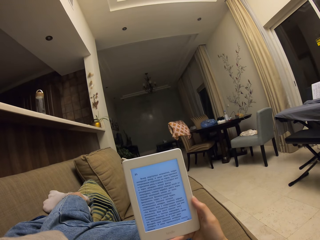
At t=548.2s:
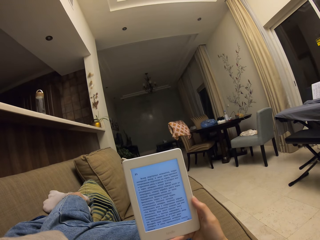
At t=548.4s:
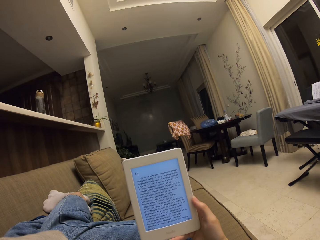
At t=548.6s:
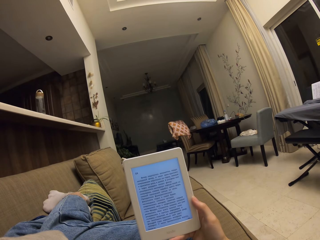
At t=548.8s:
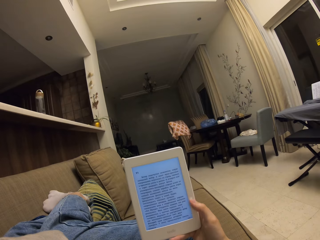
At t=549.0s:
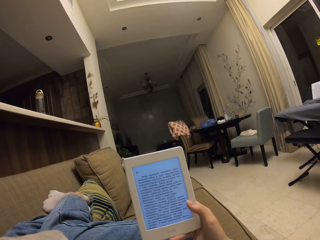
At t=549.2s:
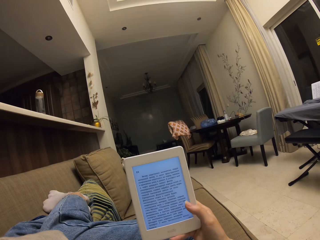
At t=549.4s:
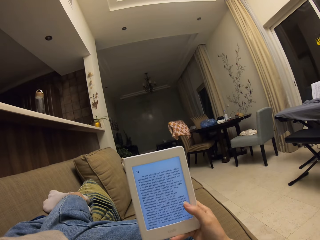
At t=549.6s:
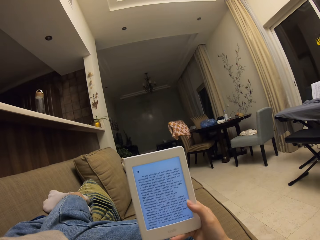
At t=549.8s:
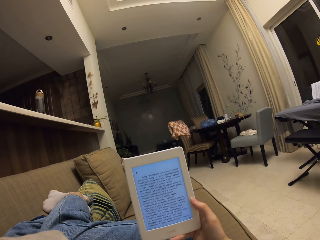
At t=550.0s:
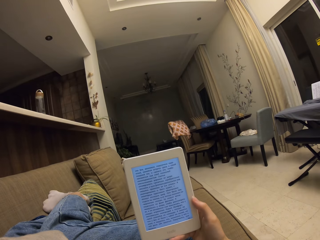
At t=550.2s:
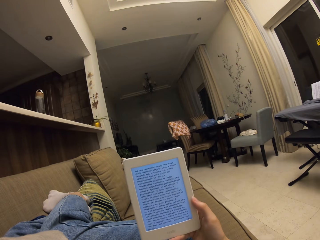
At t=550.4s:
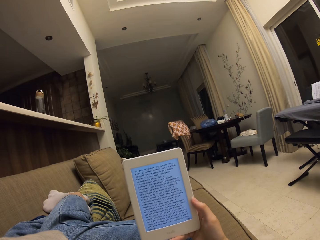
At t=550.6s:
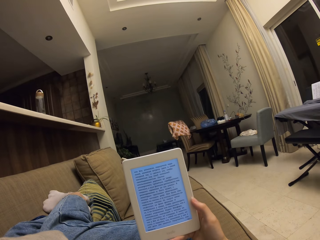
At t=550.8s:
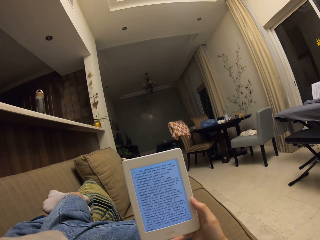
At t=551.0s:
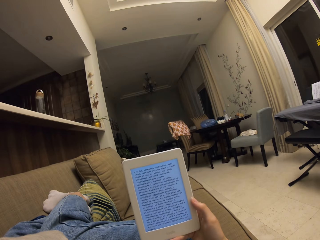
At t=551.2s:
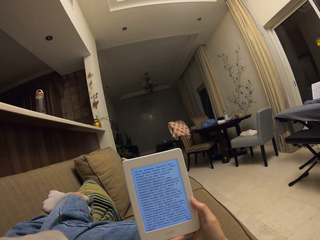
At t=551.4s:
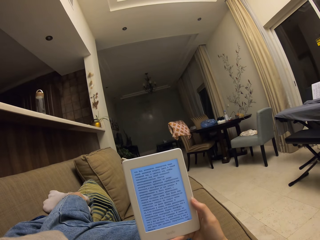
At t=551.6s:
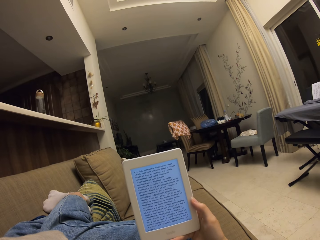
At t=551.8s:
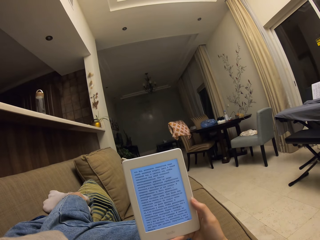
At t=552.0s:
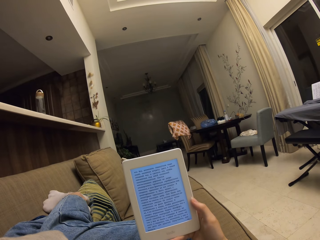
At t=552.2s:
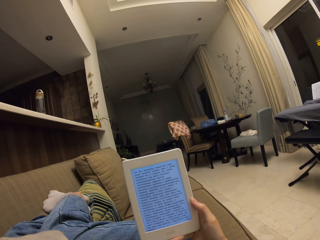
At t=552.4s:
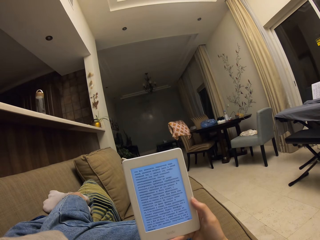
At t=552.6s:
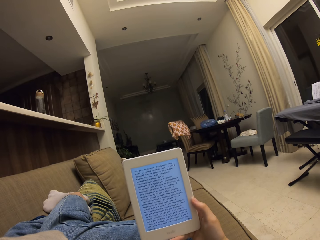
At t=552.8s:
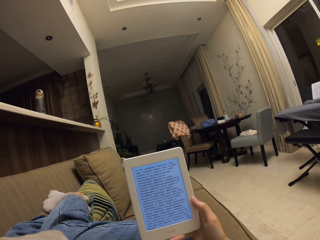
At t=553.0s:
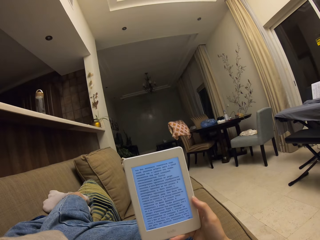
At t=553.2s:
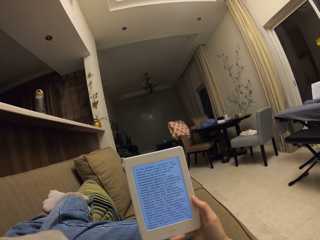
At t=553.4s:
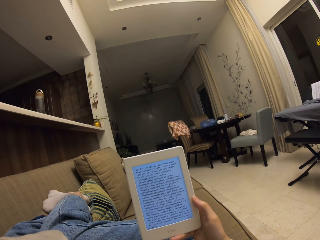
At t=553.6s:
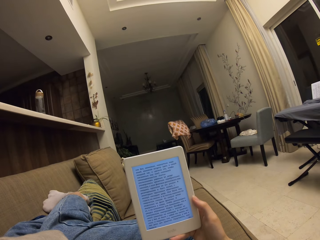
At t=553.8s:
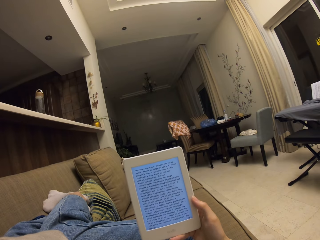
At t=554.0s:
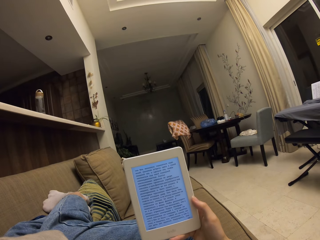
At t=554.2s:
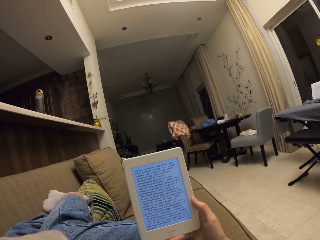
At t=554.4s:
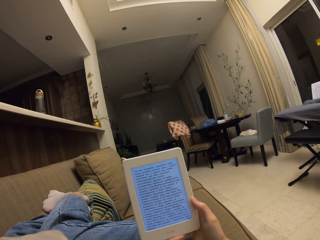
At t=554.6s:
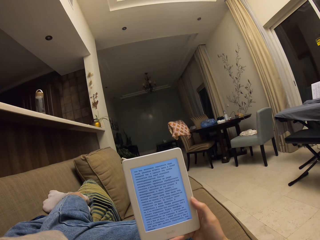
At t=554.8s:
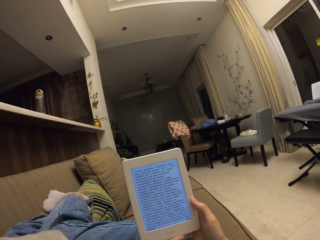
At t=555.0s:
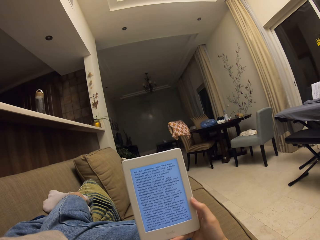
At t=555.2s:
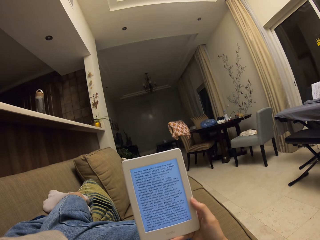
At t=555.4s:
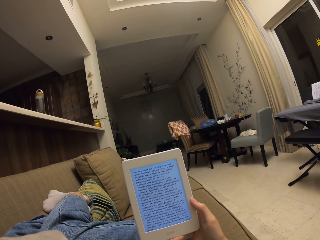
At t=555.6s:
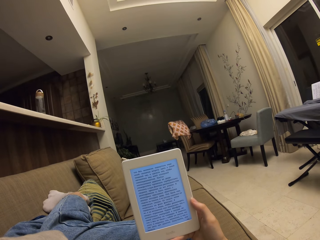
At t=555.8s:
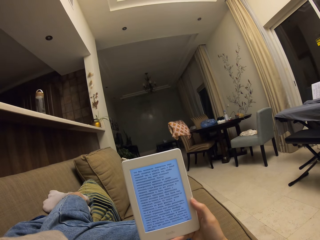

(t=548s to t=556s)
The camera wearer taps on the screen of the phone. They read from the phone.

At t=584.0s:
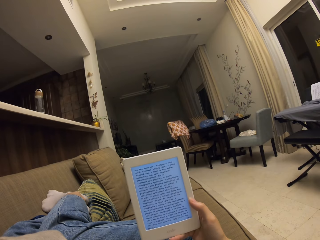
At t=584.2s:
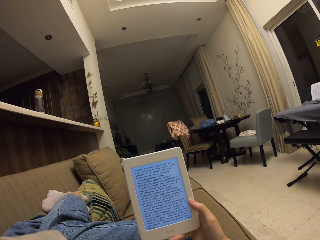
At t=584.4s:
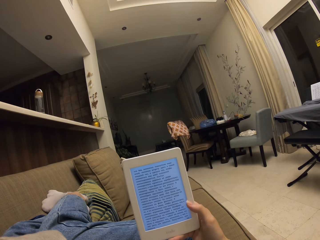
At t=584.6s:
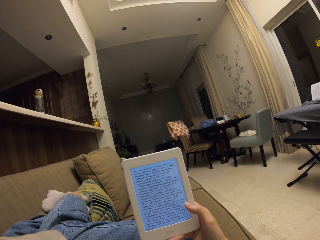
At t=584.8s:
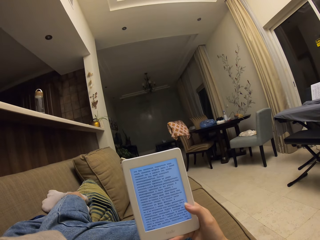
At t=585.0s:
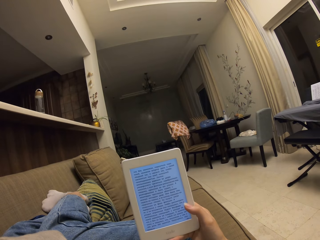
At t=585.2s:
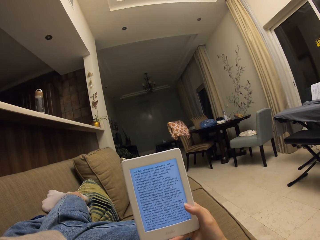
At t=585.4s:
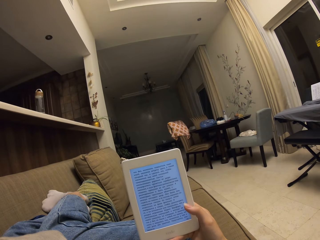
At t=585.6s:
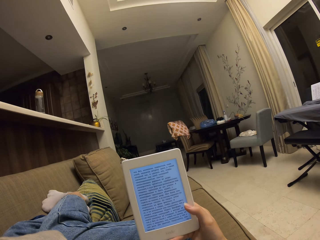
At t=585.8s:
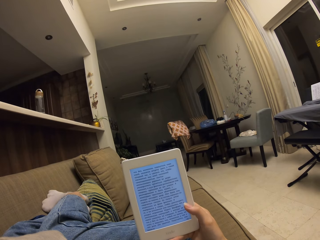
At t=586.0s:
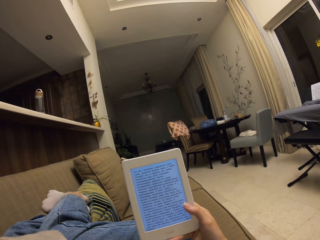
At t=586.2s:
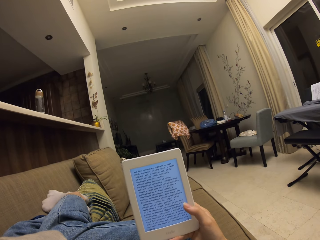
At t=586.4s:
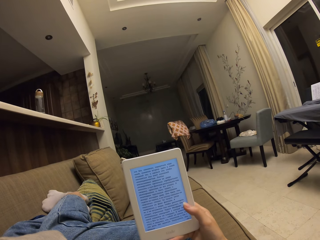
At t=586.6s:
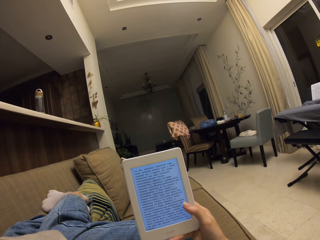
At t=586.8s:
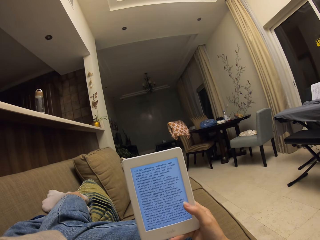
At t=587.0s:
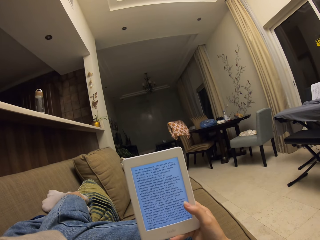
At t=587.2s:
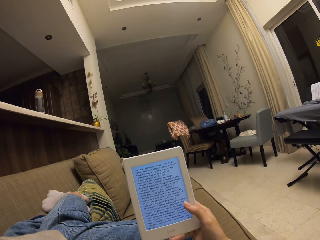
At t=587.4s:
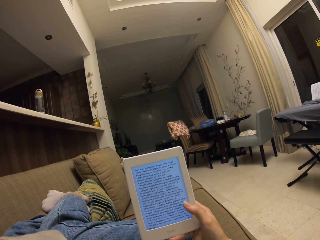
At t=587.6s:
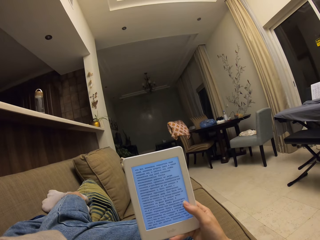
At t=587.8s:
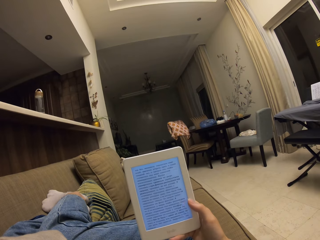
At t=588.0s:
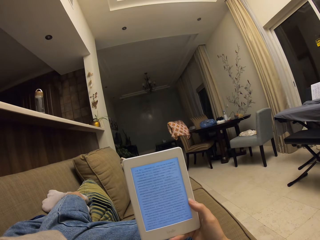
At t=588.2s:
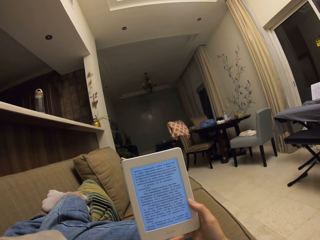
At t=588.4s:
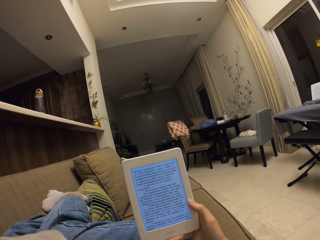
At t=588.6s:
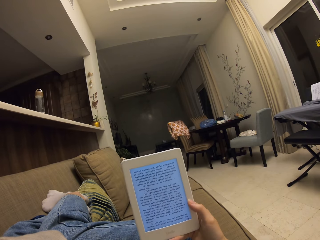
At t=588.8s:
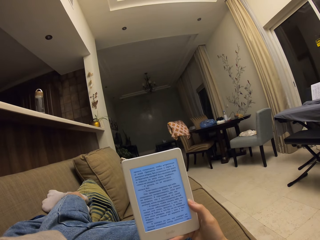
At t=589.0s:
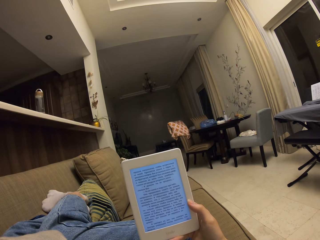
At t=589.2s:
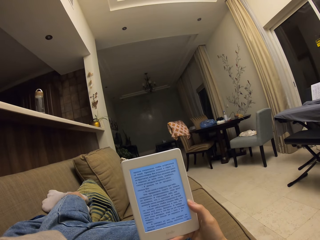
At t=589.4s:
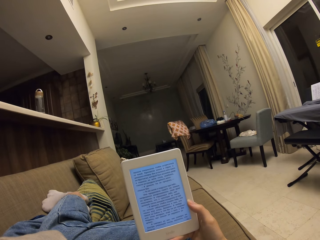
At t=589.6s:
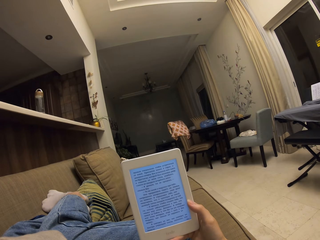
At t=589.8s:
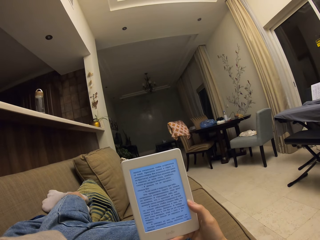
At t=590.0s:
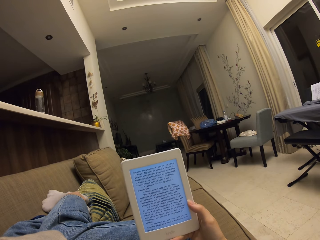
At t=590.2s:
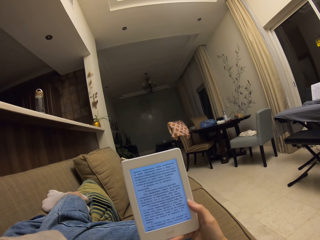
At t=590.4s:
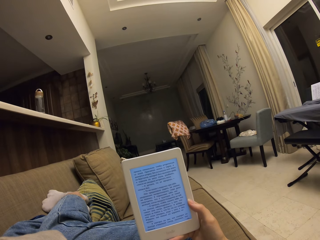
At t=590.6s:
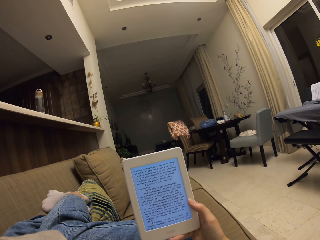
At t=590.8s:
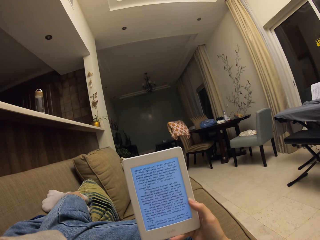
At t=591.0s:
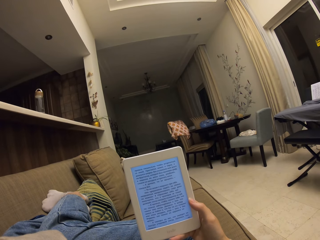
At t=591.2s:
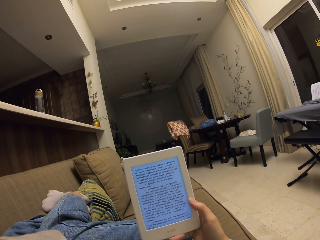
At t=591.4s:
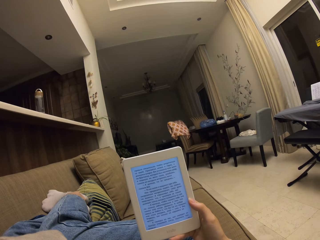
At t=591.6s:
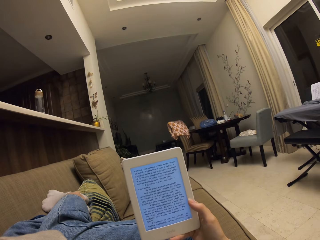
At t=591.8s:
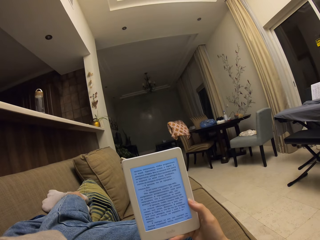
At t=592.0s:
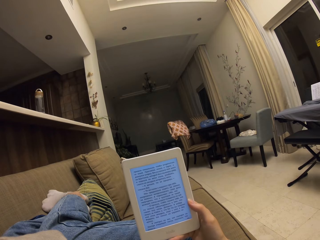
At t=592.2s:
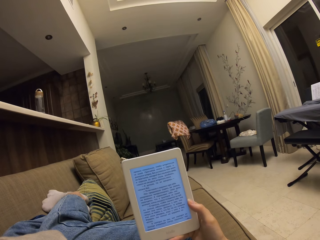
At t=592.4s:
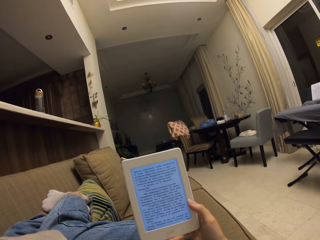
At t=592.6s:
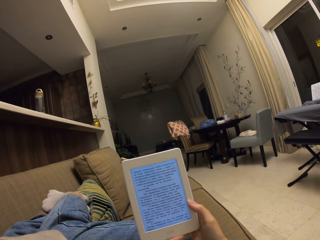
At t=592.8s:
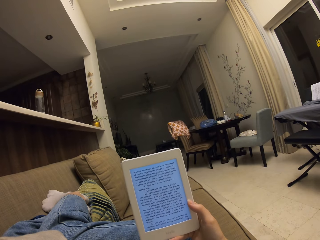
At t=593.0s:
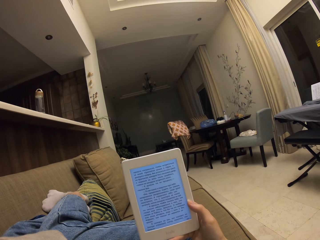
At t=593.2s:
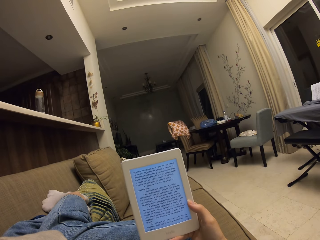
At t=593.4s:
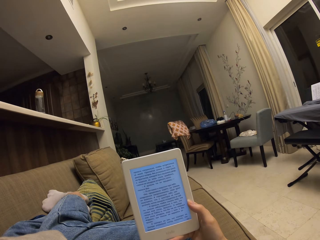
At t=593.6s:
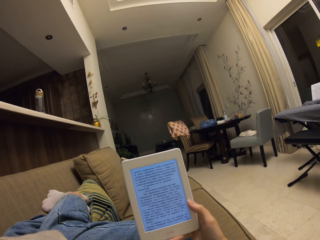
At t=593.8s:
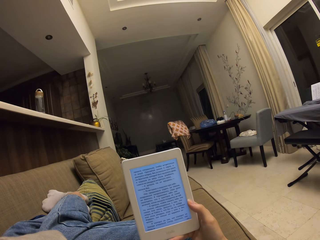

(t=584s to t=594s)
The camera wearer touches the screen. They read from the tablet.

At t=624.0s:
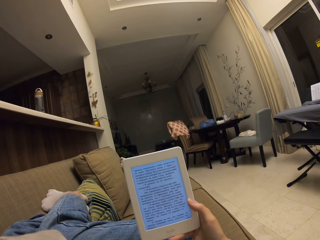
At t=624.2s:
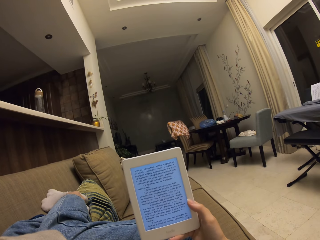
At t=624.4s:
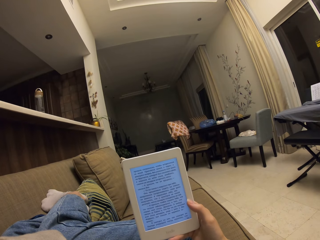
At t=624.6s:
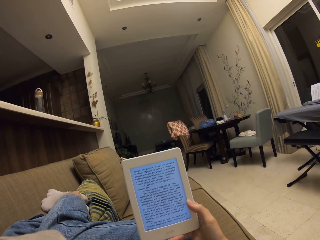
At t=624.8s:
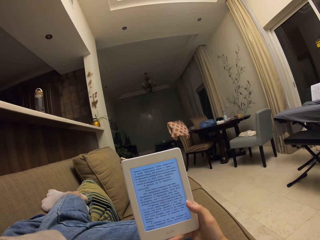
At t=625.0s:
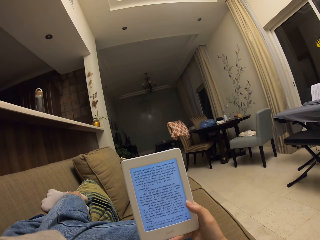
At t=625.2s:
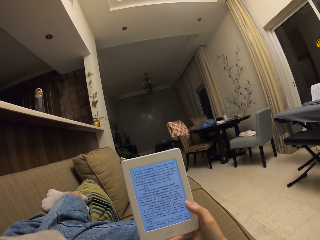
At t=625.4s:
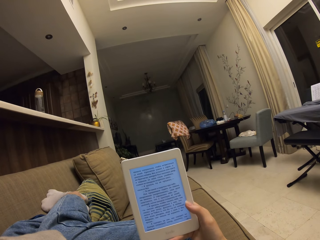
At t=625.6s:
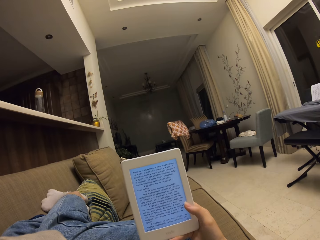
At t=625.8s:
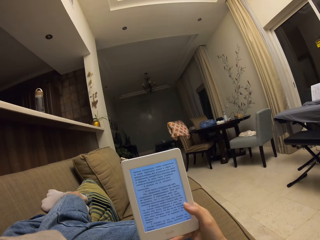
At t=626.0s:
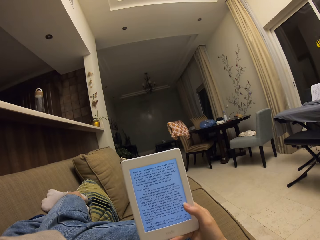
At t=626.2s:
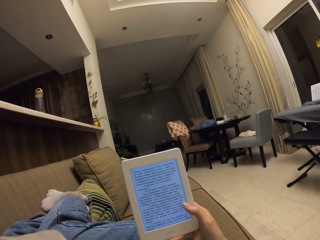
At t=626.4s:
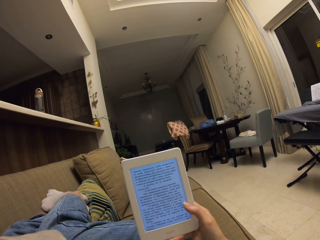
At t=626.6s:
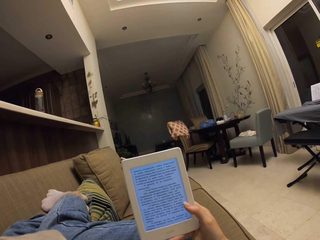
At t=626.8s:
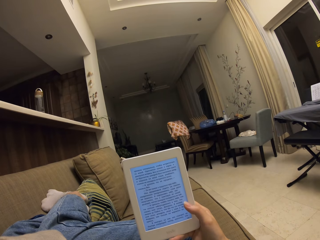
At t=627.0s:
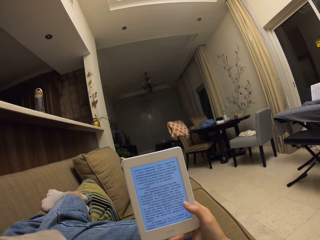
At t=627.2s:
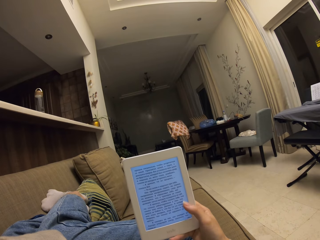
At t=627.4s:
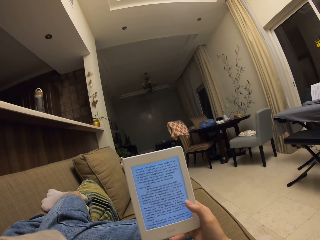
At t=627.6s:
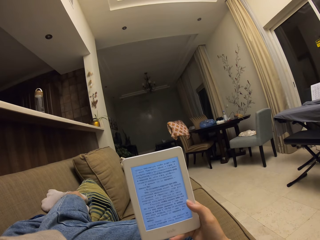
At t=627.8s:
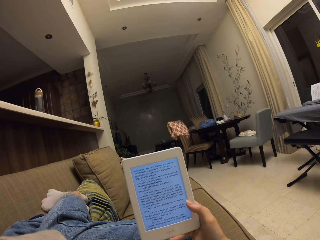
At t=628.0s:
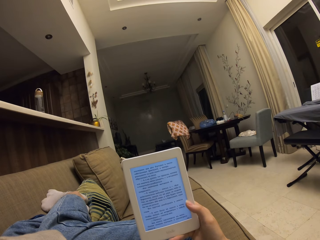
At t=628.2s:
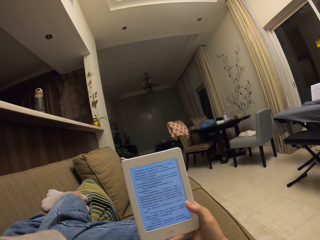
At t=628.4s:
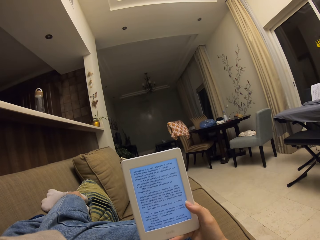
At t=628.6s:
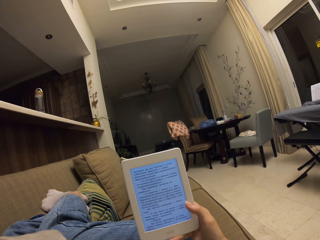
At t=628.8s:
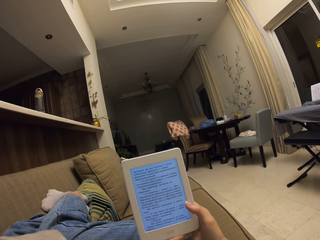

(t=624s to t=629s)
The camera wearer taps the screen.
